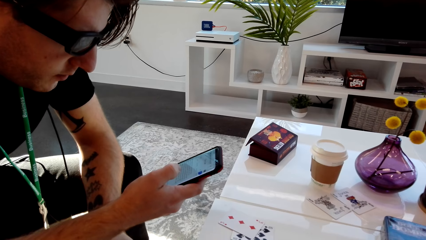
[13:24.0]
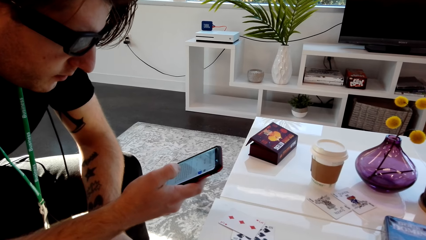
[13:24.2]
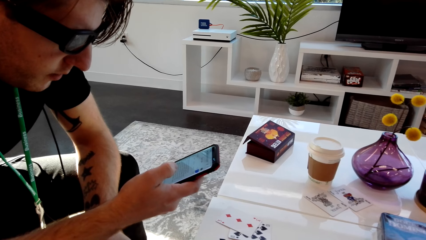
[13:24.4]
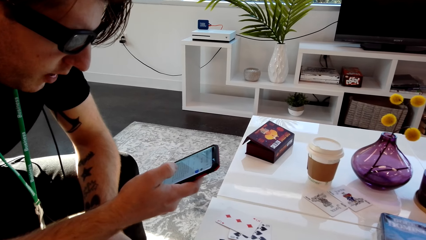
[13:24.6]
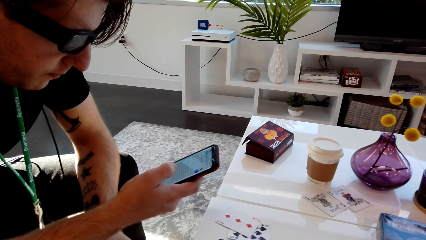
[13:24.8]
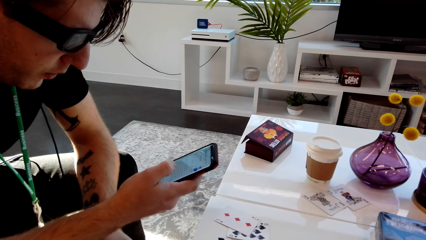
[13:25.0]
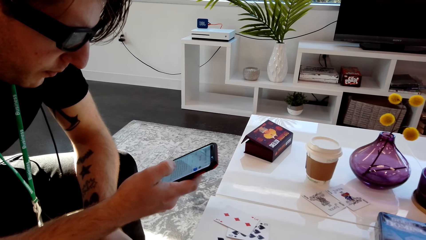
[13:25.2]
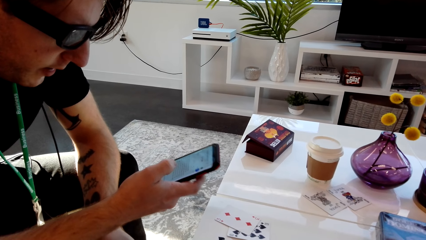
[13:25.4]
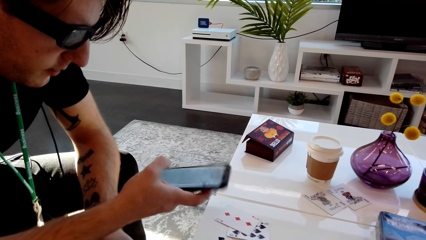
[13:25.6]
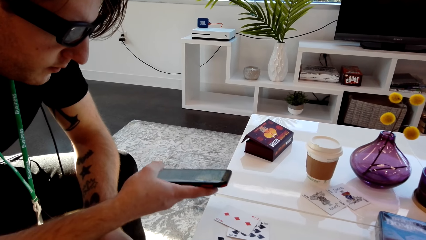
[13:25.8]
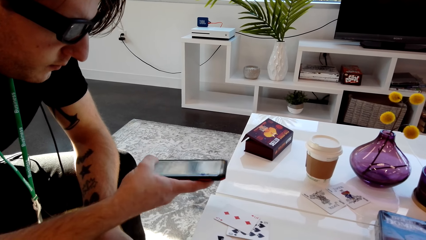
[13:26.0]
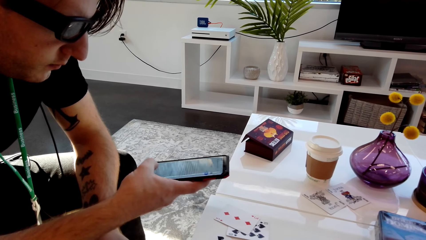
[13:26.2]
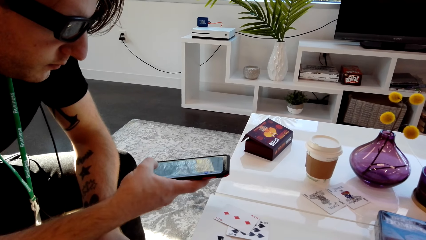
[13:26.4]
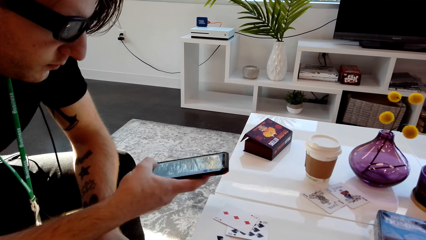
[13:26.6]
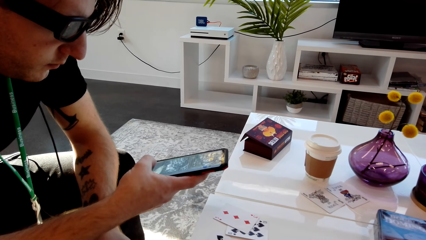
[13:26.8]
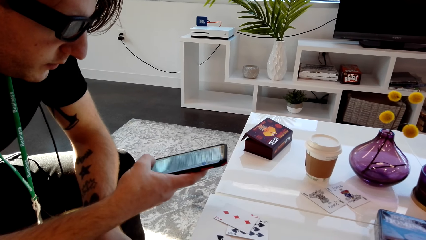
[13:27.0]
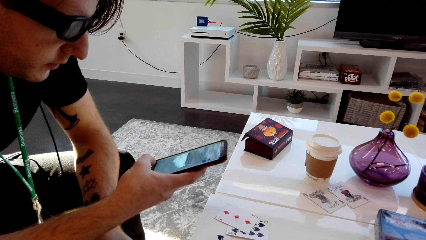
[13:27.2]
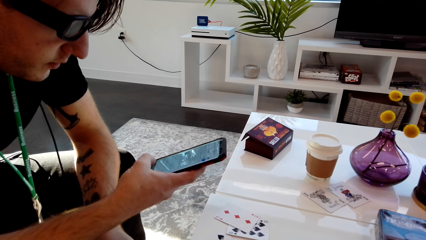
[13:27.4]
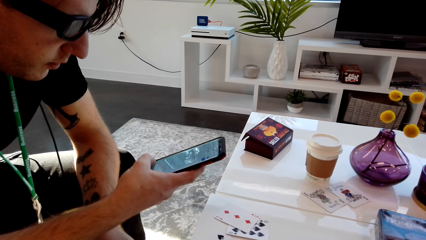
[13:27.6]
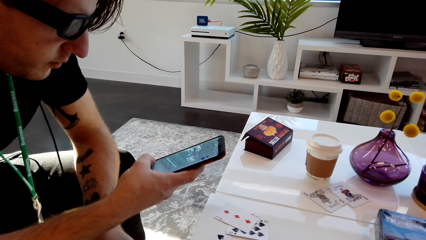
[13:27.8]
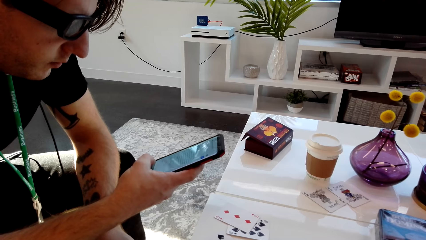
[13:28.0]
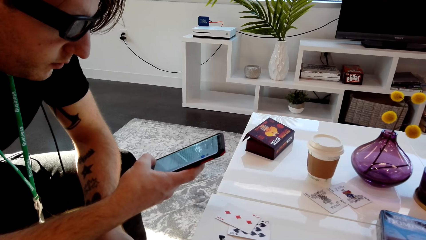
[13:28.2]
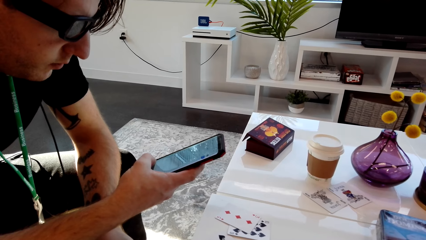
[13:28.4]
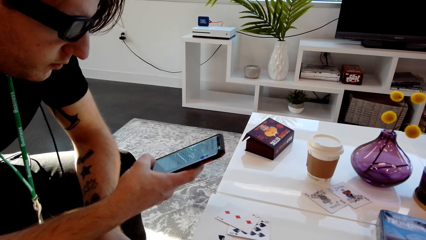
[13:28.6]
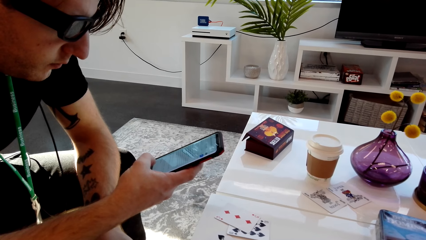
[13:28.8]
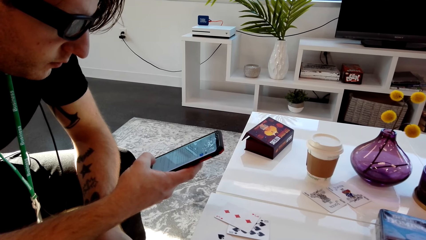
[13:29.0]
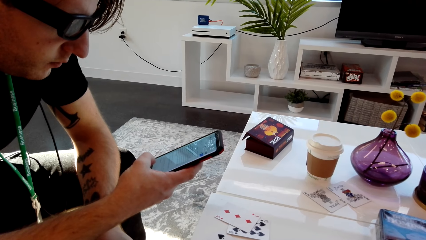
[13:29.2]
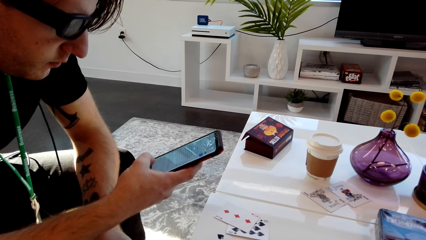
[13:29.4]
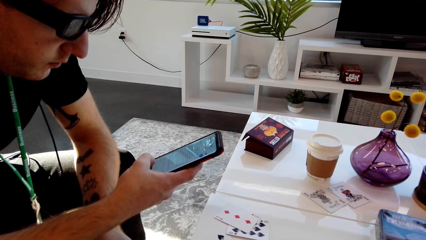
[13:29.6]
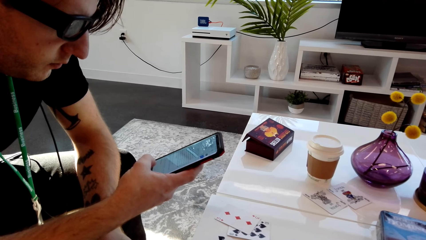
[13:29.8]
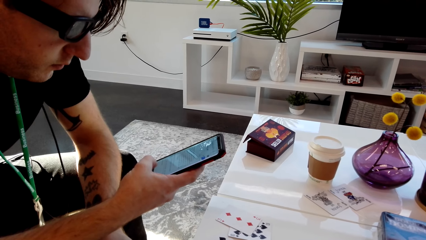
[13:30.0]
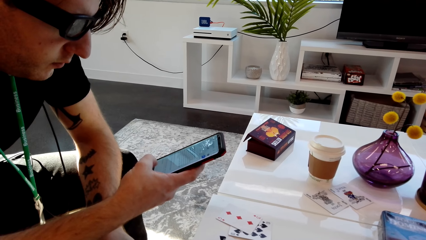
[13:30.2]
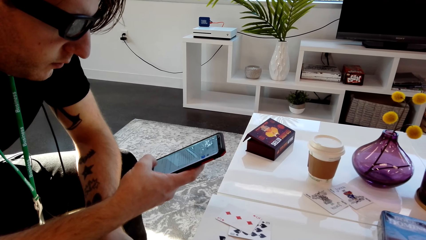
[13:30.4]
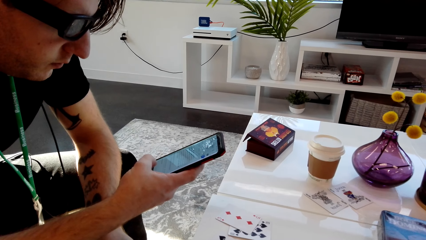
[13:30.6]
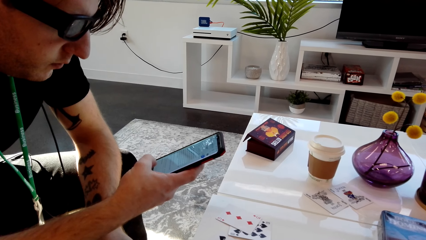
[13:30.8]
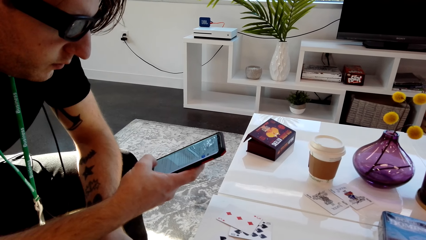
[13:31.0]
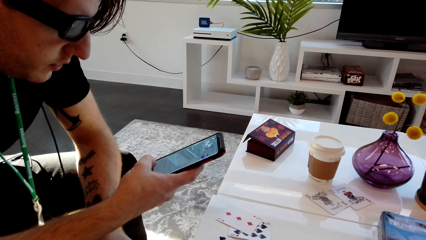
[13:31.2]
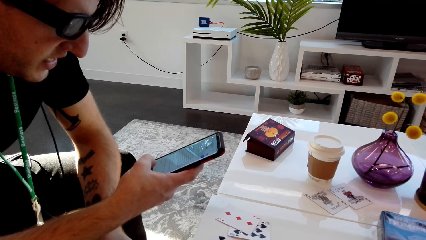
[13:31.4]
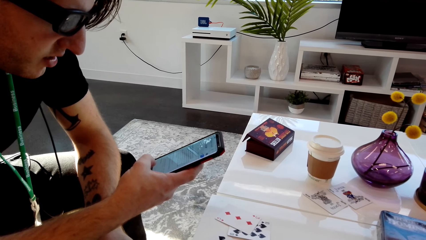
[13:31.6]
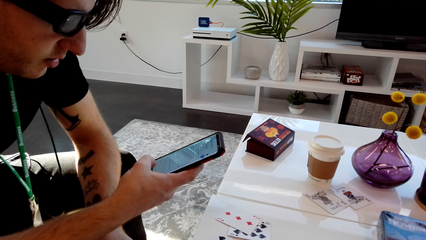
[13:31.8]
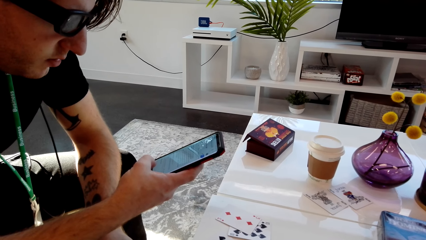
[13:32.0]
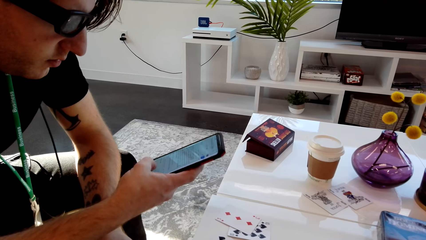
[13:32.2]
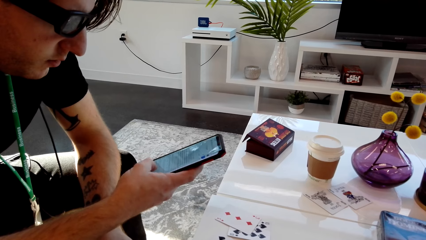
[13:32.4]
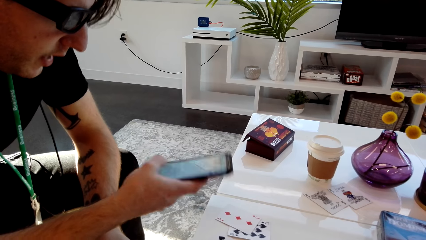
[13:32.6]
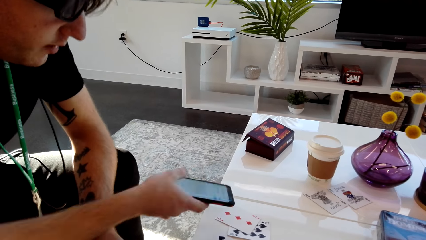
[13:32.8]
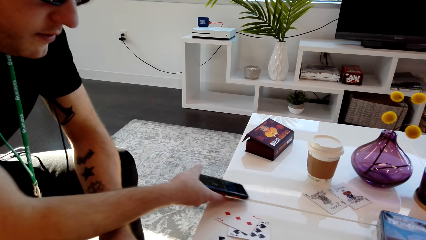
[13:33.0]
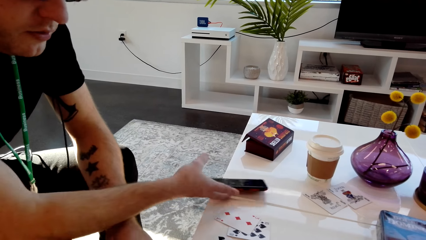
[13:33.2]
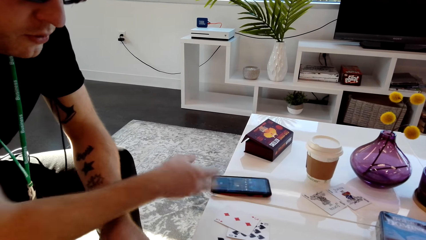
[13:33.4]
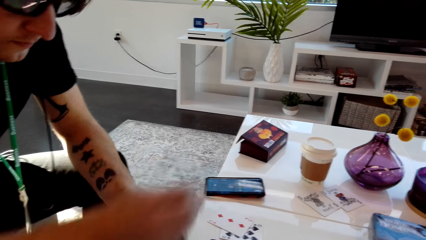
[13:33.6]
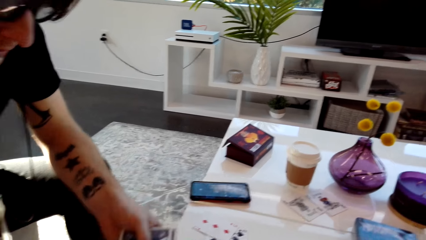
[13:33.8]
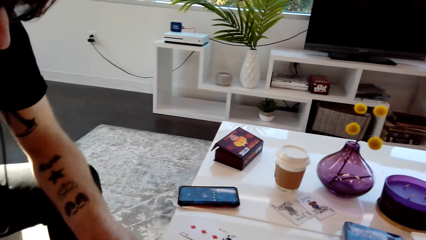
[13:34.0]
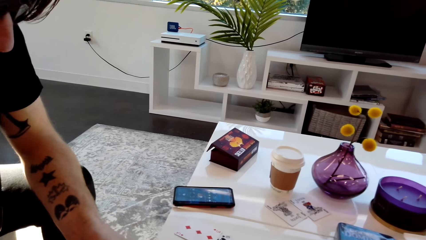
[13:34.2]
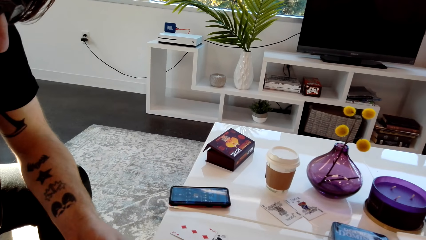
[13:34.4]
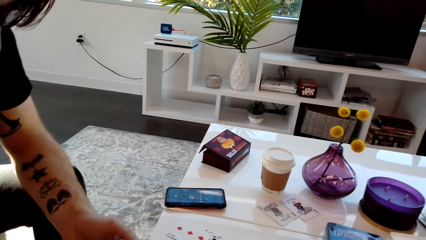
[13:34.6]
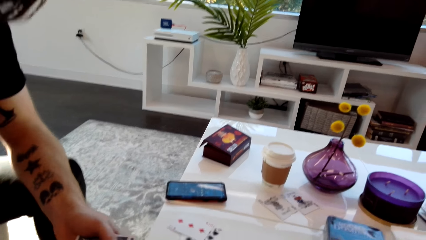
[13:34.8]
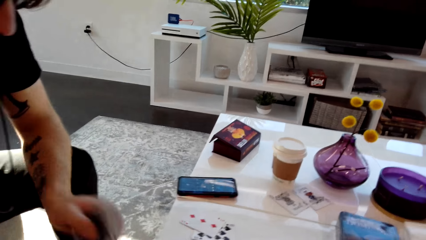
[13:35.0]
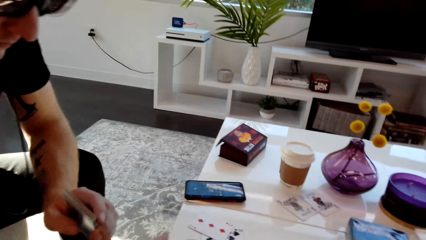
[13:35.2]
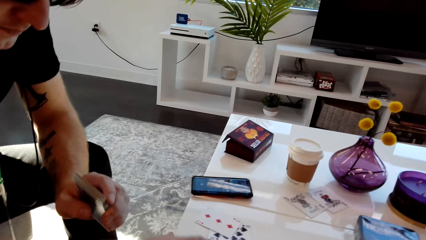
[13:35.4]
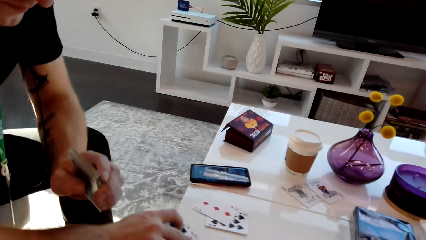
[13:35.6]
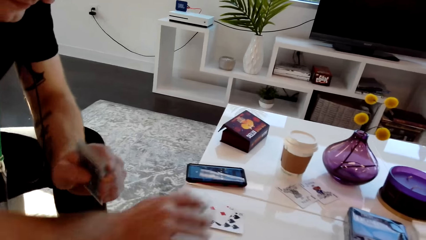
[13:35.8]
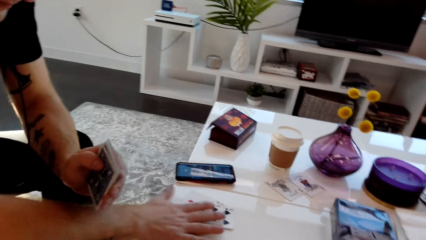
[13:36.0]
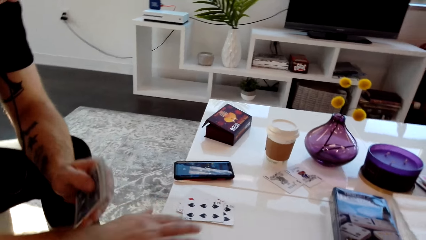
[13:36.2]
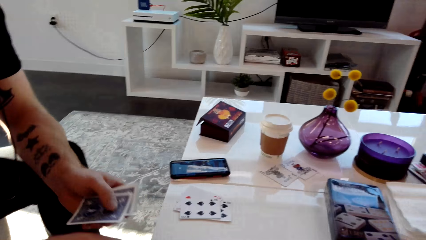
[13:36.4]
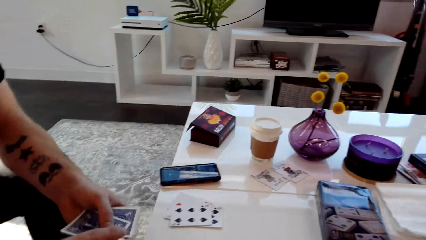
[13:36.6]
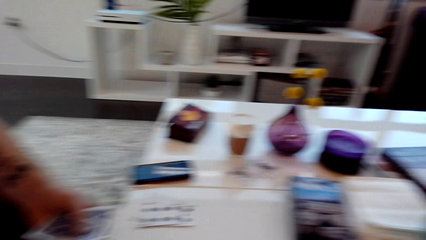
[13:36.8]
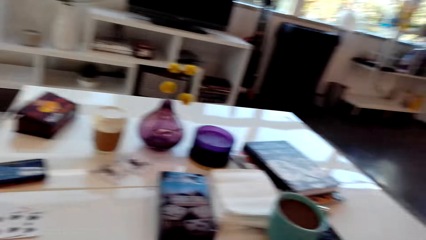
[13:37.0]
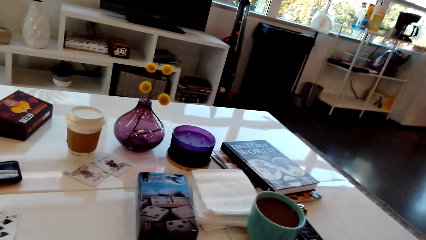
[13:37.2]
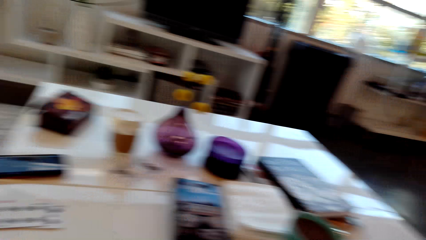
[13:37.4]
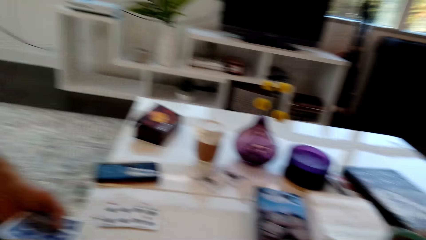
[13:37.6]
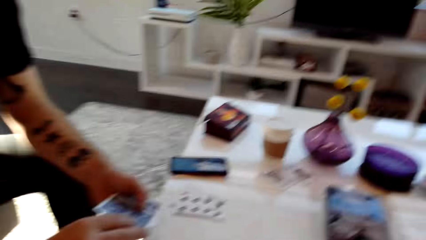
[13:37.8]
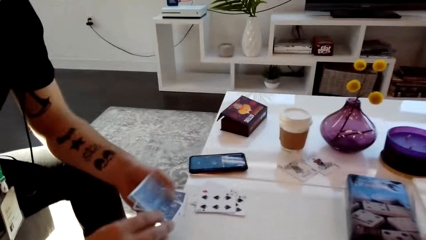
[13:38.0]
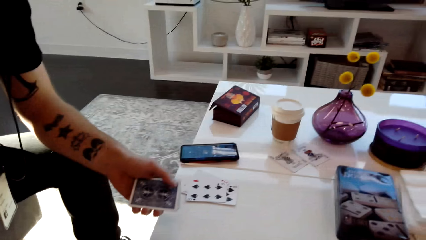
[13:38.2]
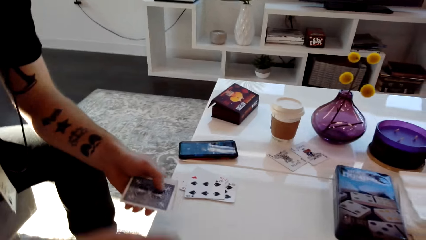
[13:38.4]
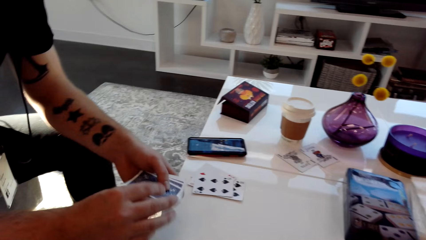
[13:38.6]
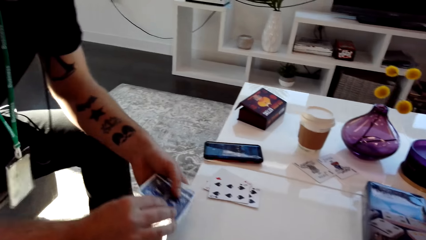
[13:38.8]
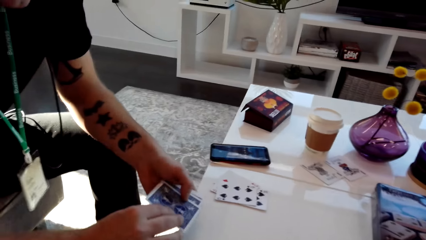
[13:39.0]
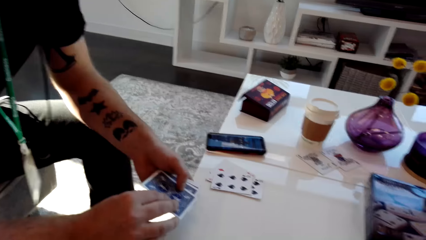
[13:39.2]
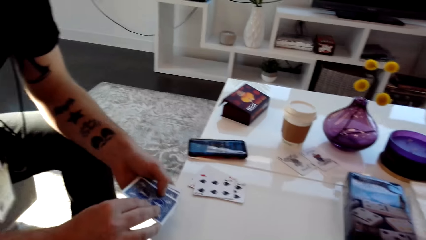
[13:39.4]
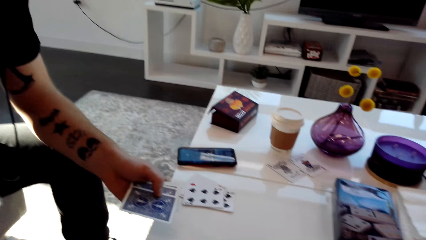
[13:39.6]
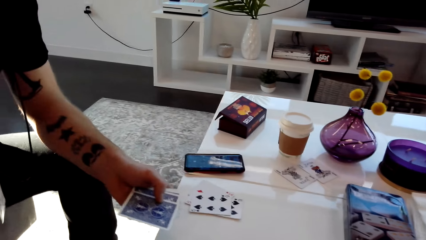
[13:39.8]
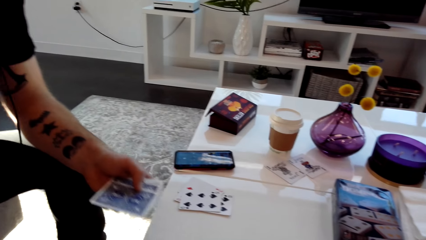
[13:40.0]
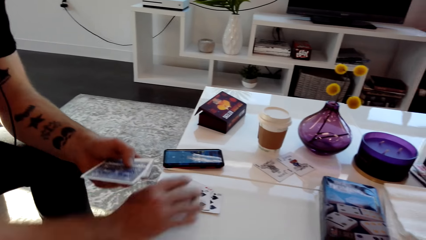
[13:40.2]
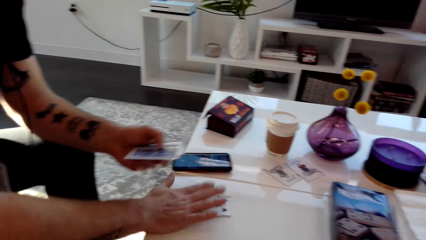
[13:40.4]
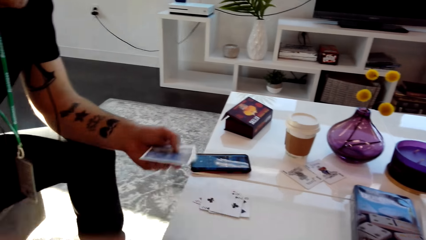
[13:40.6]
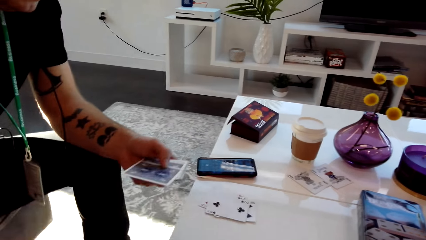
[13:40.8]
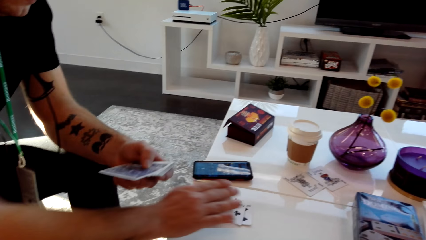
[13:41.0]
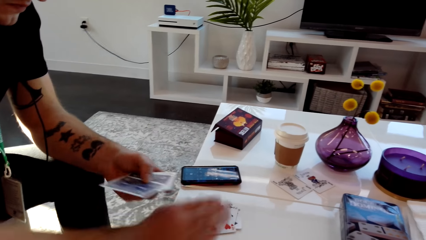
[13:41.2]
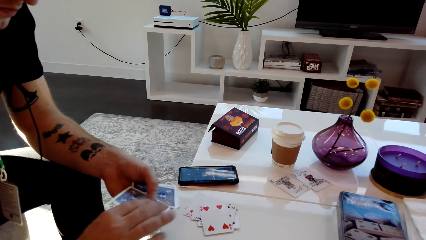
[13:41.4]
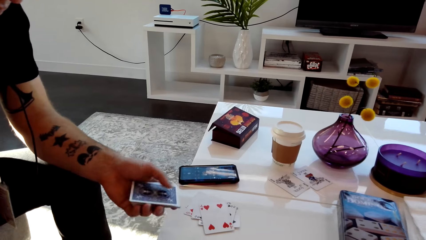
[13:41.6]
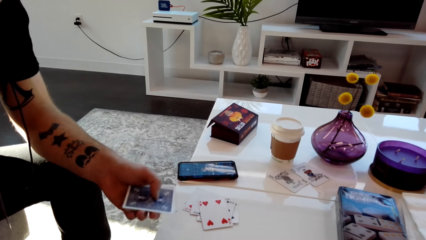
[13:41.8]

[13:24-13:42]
A man operates the phone. The man drops the phone on the table and places the phone on the table. The man places the playing card on the table. The man puts the card on the table again. The man places the playing card on other cards on the table.
